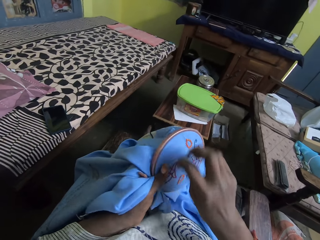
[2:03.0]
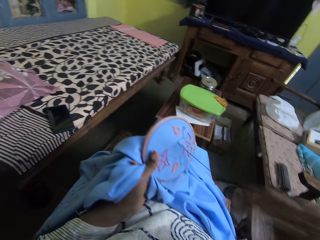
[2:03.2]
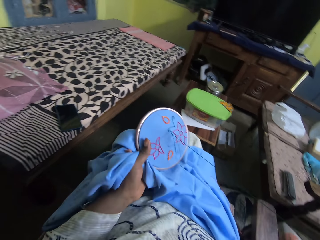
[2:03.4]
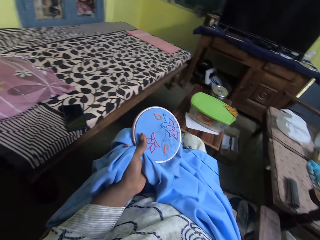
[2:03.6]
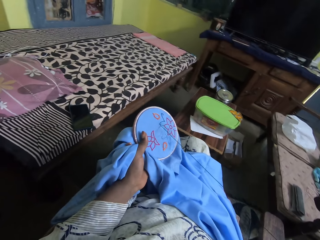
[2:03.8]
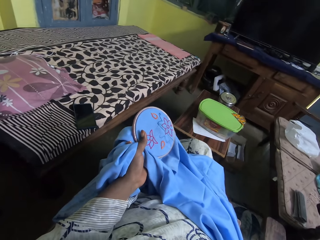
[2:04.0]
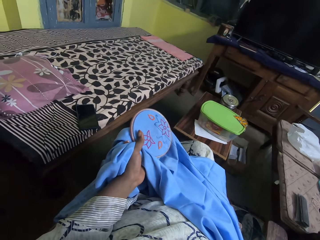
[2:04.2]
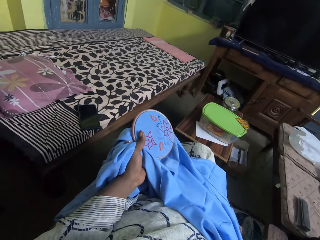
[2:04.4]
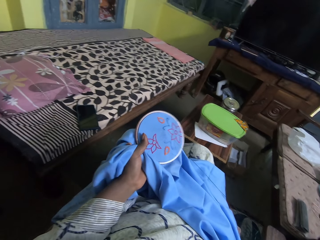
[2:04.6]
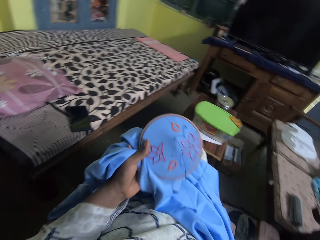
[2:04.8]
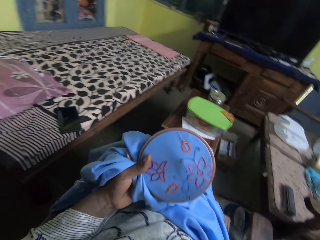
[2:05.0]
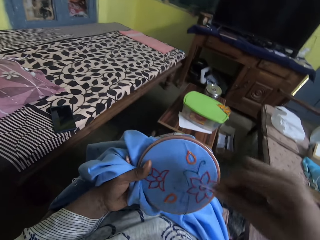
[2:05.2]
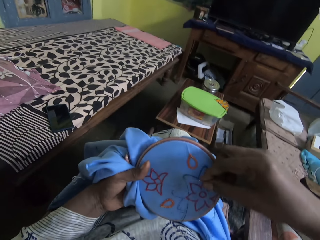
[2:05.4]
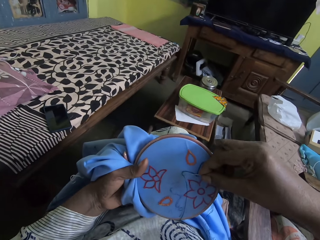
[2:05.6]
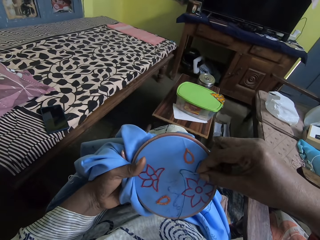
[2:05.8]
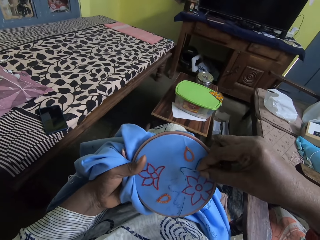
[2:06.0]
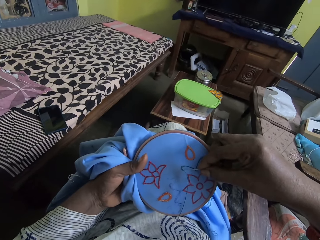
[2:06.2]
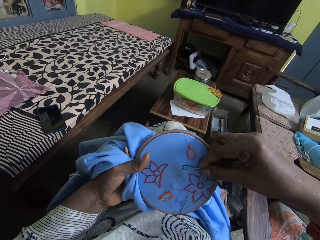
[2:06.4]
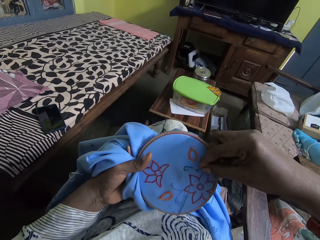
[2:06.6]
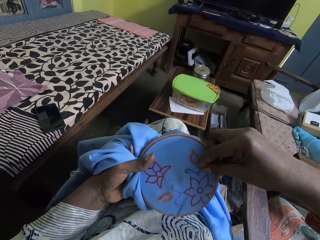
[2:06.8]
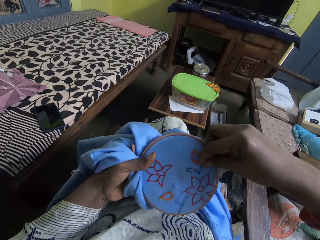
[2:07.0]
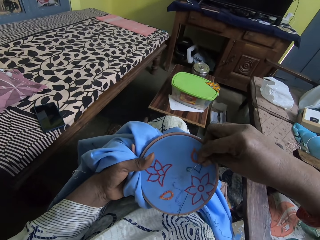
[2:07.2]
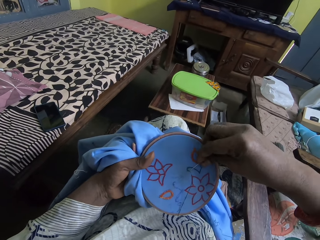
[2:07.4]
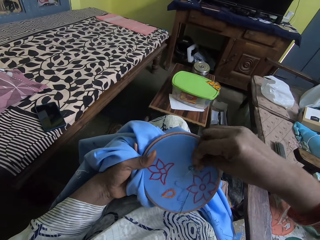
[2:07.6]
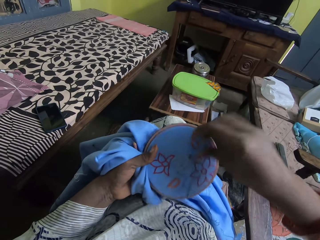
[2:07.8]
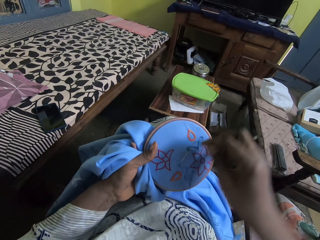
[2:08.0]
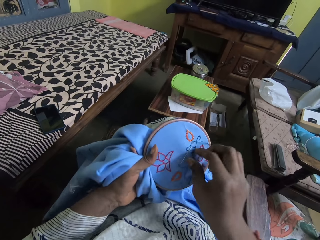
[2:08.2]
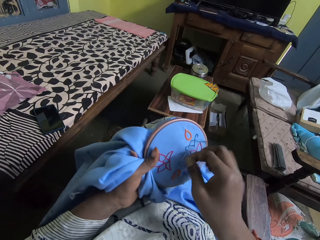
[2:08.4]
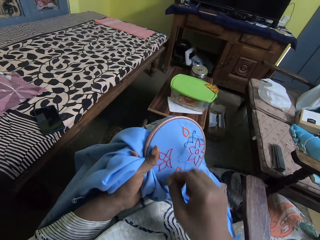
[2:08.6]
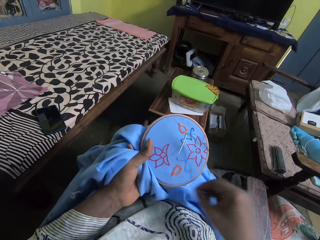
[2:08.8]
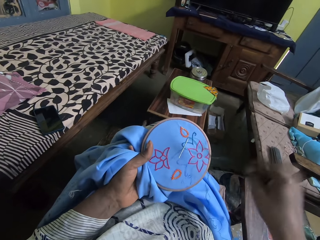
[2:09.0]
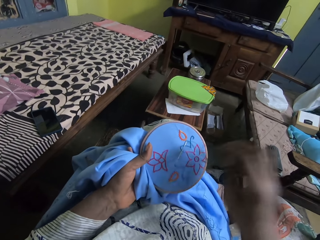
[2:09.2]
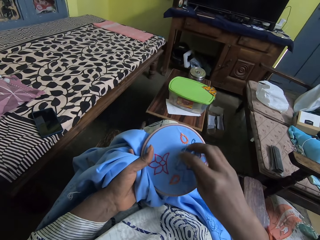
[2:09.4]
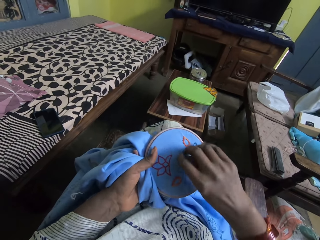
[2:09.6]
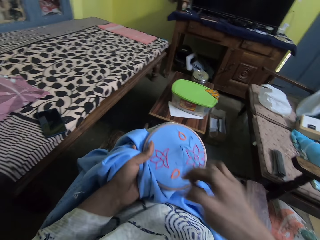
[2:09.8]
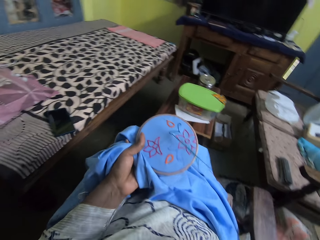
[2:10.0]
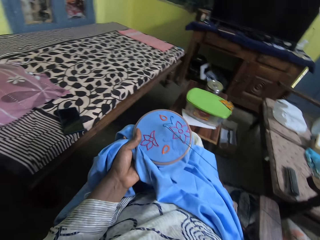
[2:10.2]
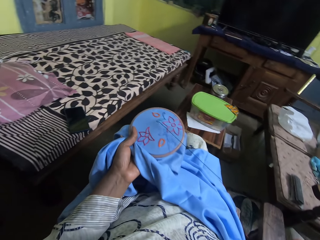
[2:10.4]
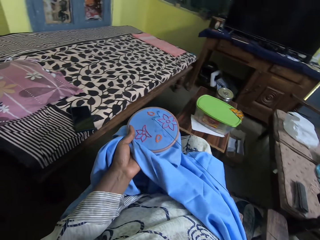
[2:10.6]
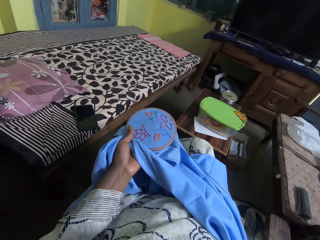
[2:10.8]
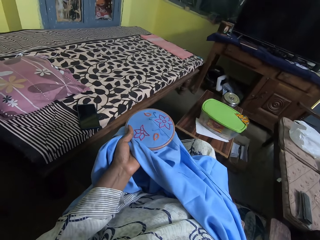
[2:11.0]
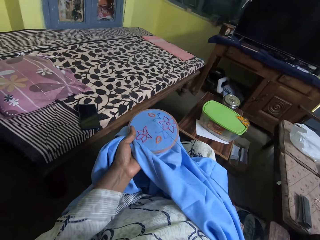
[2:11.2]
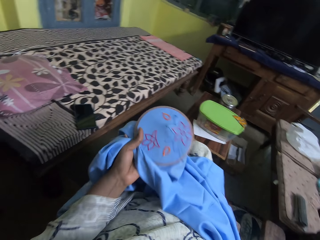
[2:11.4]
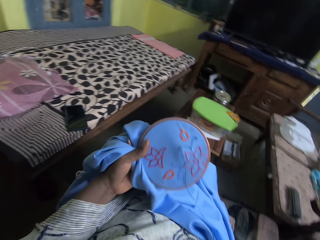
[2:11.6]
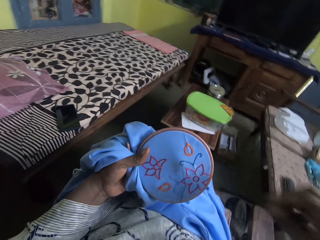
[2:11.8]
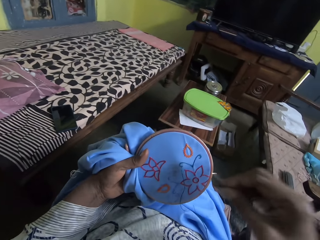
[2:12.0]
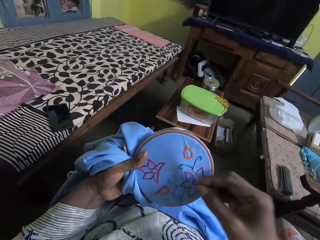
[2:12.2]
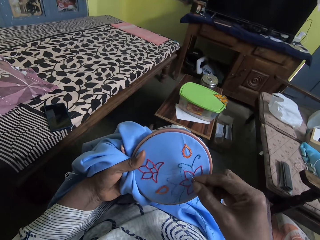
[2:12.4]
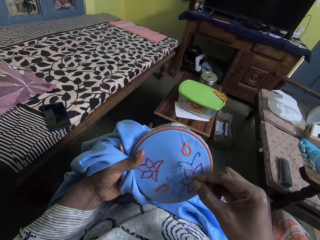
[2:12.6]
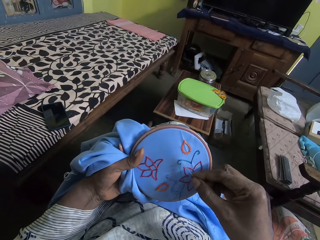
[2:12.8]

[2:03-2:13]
The camera wearer pulls the thread. They sew. They turn the thread. They pull the thread.

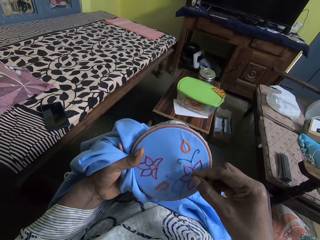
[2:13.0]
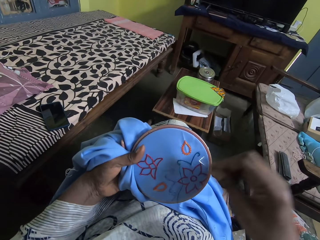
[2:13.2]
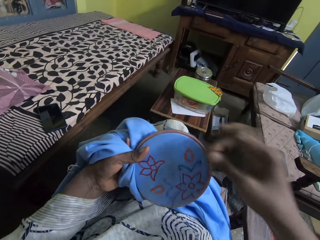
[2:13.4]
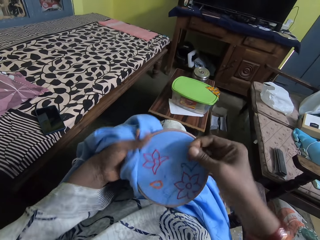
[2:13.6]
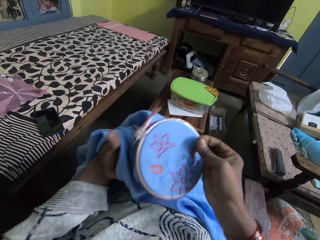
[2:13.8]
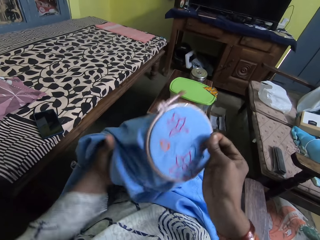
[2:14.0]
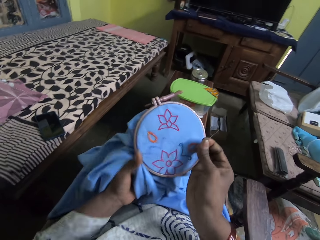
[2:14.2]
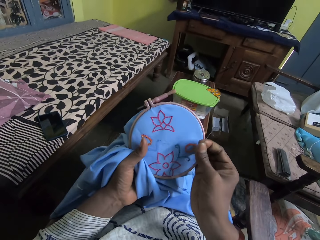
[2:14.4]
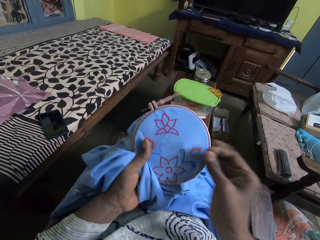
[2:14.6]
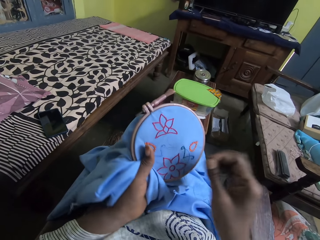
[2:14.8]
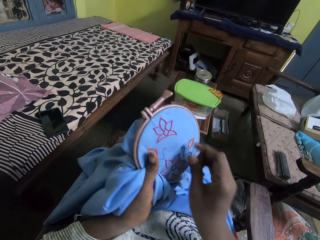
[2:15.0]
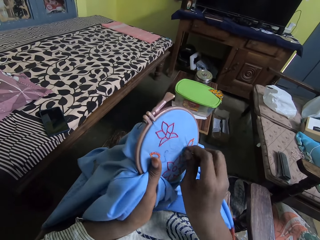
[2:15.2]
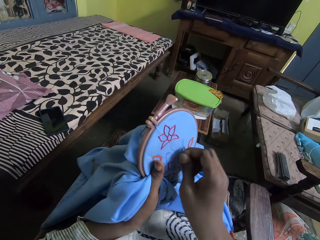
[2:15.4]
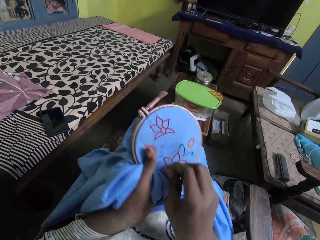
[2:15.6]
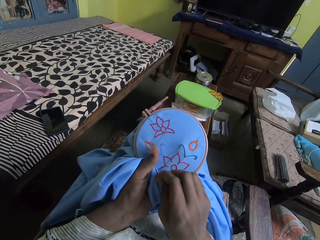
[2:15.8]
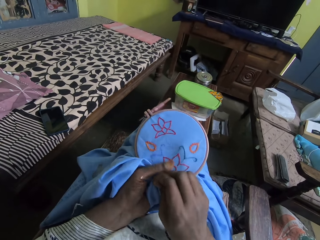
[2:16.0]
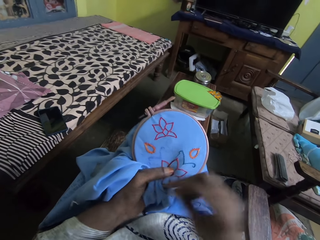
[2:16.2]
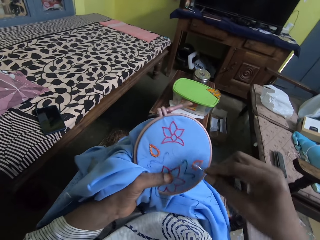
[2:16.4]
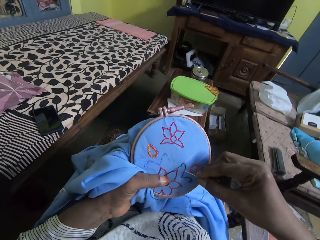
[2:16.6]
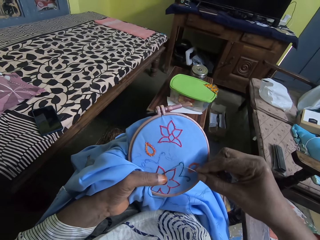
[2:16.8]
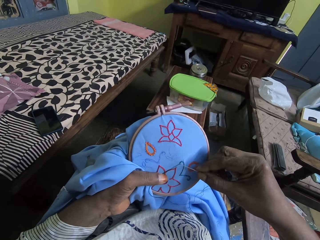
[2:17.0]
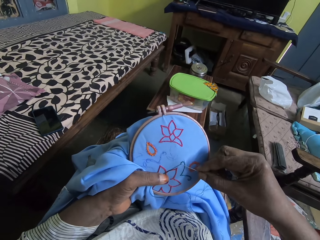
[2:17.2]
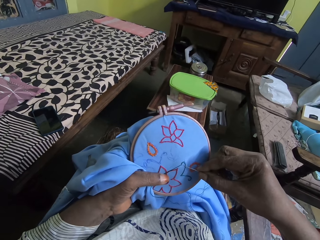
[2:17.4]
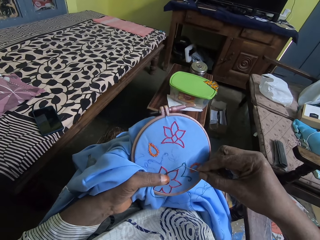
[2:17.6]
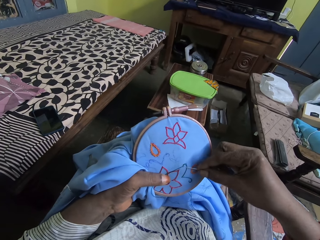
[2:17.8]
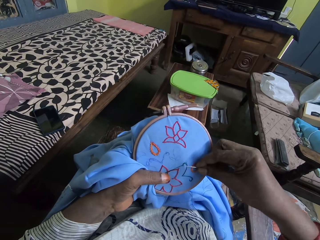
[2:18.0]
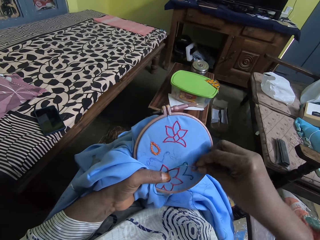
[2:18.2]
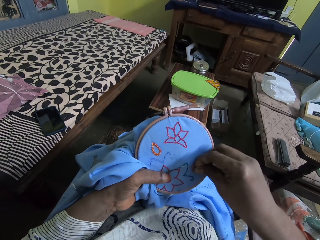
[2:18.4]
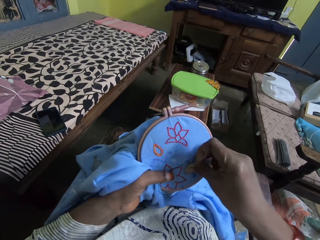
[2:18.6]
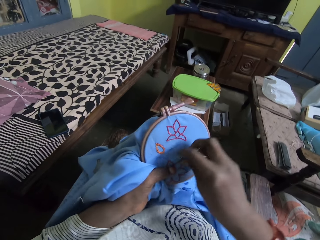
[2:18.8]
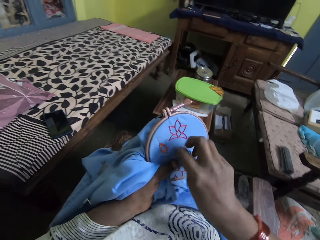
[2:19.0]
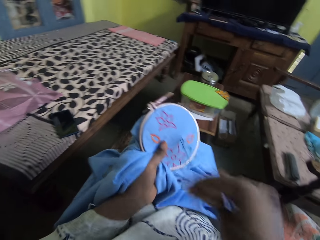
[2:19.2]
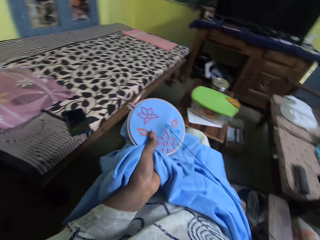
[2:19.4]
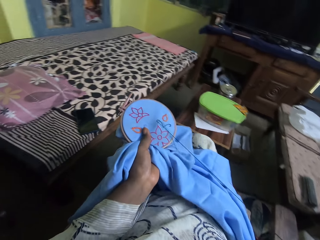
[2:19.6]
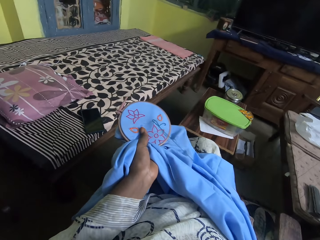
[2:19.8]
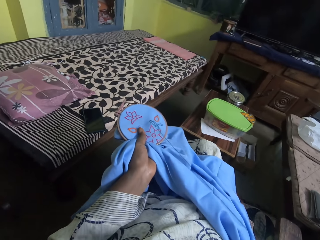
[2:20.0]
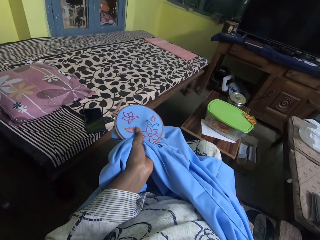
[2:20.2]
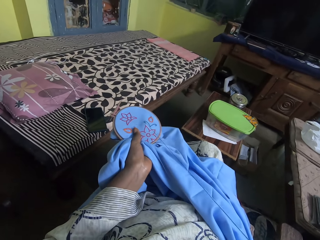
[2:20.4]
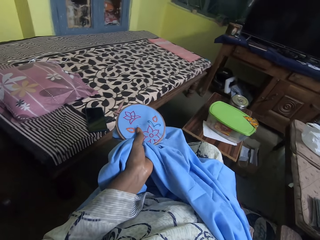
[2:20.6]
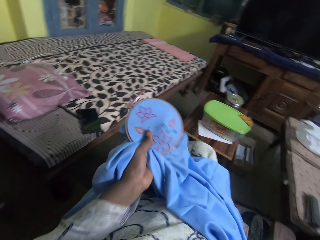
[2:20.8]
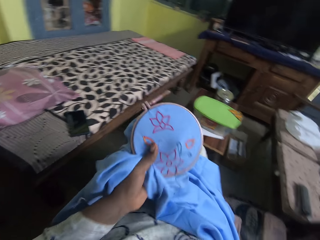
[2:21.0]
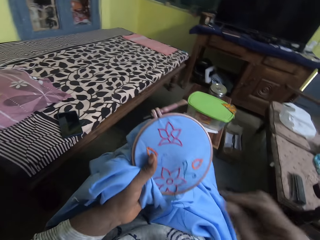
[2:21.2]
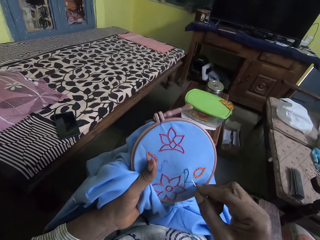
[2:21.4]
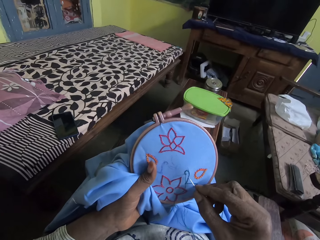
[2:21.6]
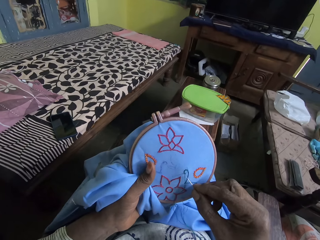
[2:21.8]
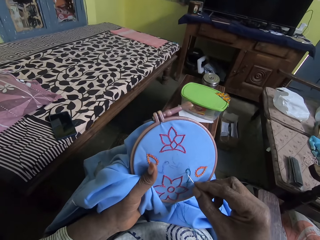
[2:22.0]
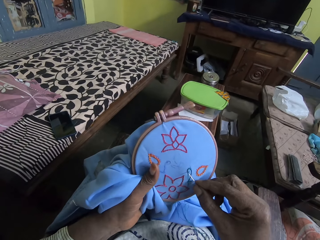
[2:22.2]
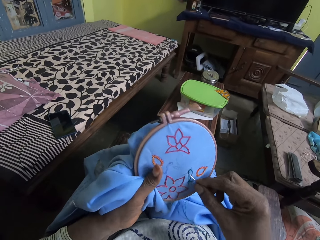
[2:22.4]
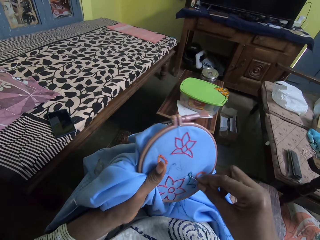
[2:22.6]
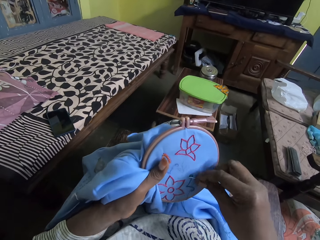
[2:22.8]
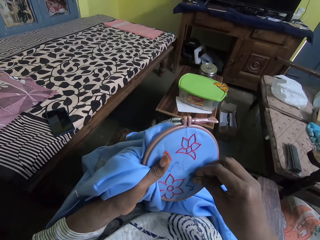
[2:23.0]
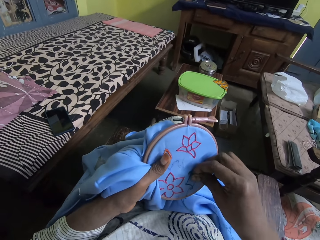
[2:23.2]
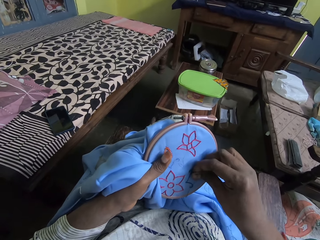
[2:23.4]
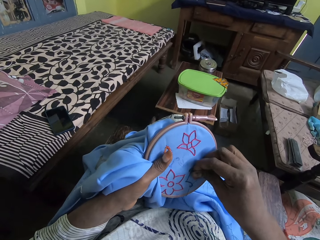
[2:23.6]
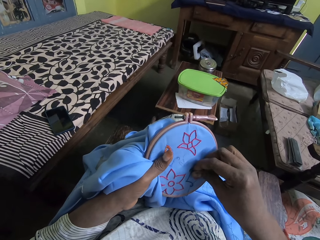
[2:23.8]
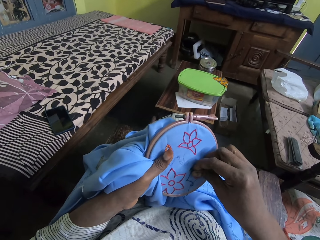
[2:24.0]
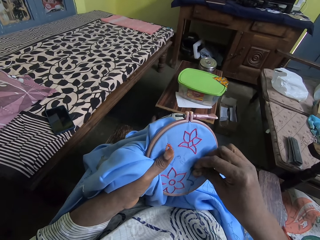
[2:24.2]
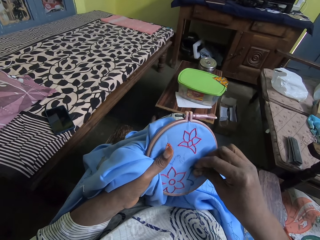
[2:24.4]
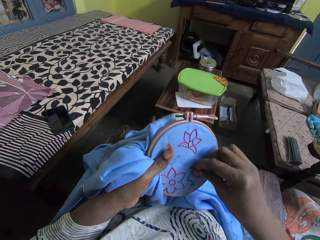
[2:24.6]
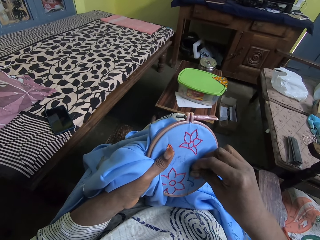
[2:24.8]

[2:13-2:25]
The camera wearer turns the embroidery ring. They hold the material with the right hand. They hold the material with the left hand. They pull the thread. They hold the material. They embroider the cloth. They pull the thread. They sew.
